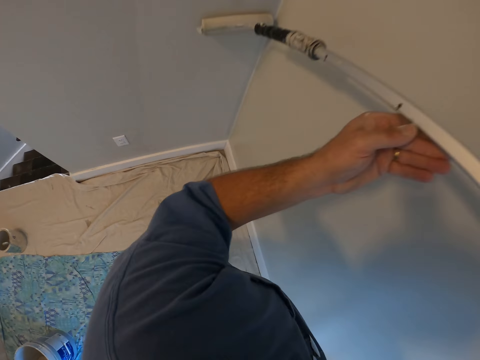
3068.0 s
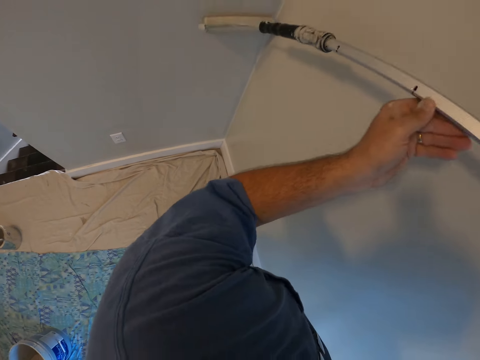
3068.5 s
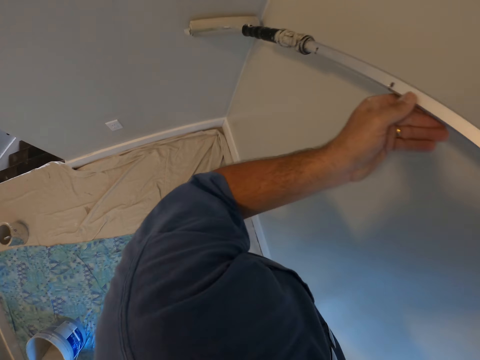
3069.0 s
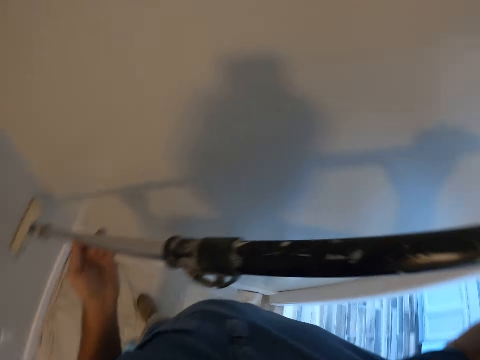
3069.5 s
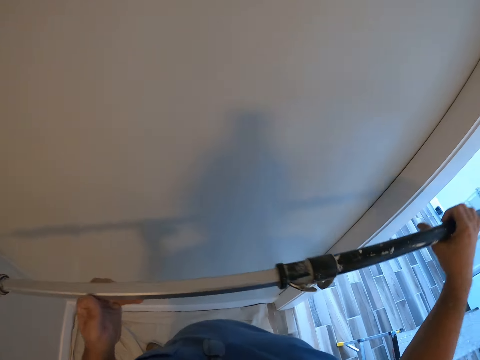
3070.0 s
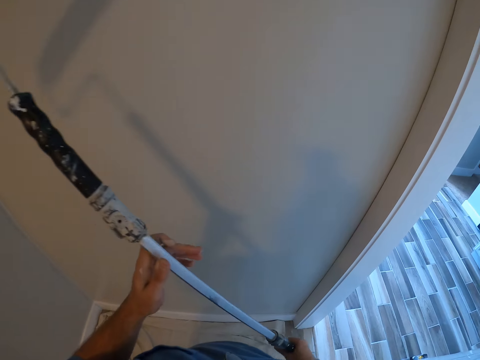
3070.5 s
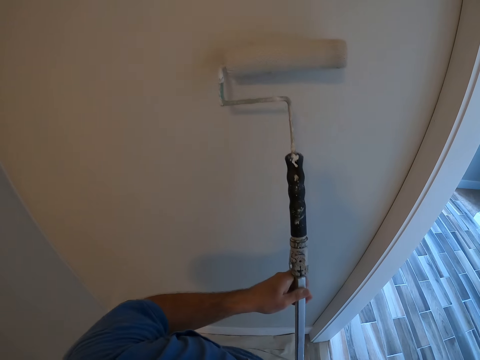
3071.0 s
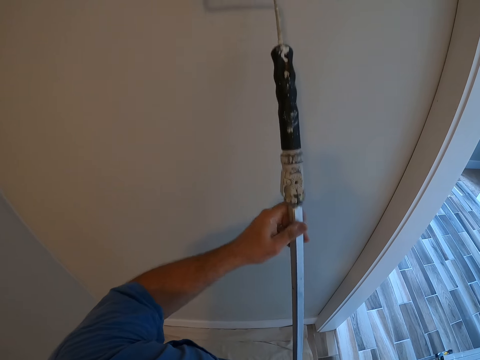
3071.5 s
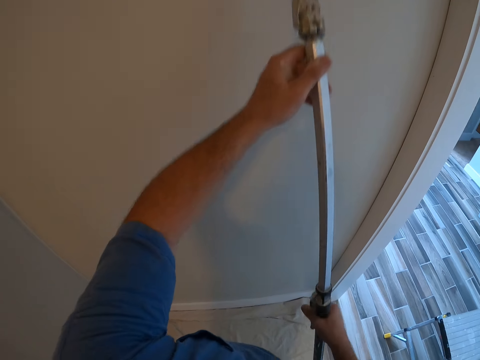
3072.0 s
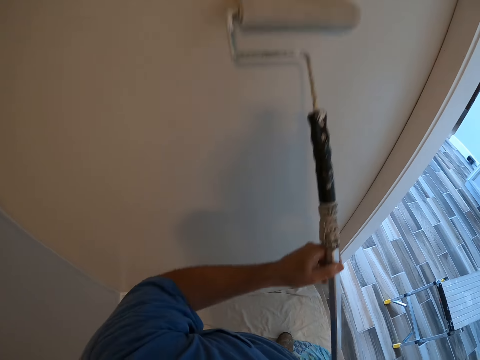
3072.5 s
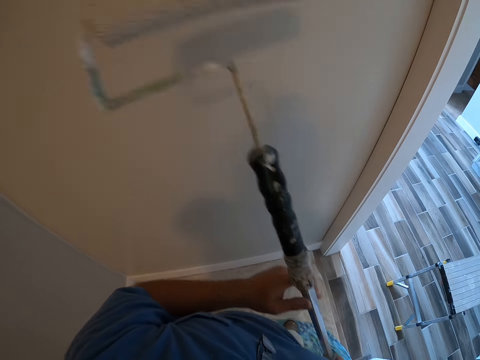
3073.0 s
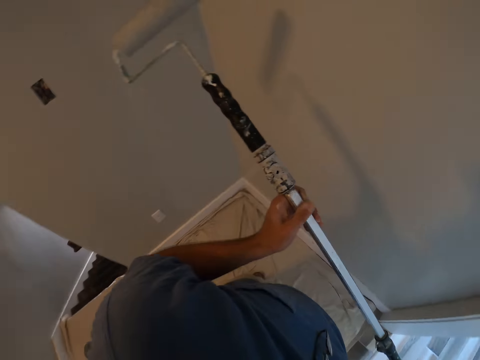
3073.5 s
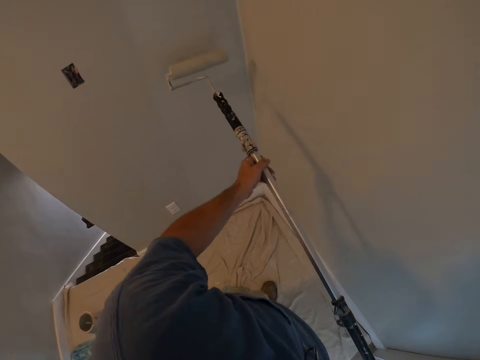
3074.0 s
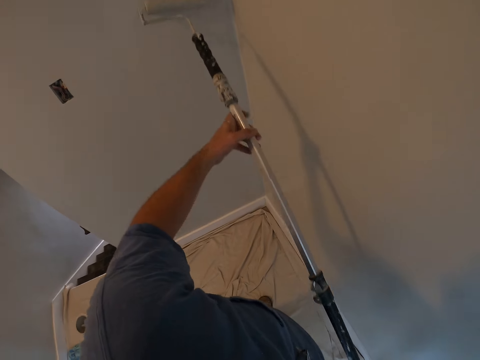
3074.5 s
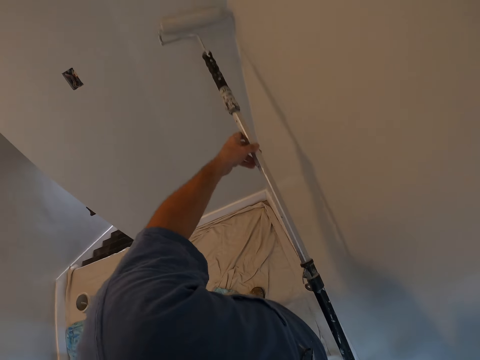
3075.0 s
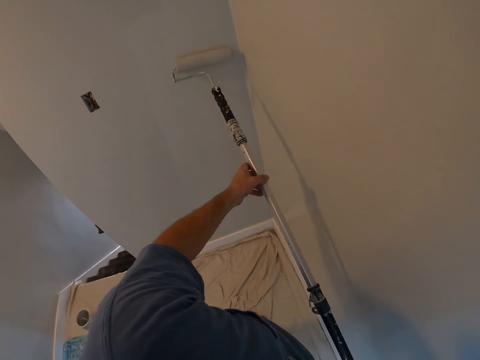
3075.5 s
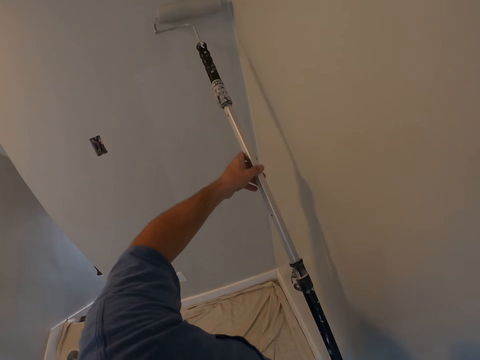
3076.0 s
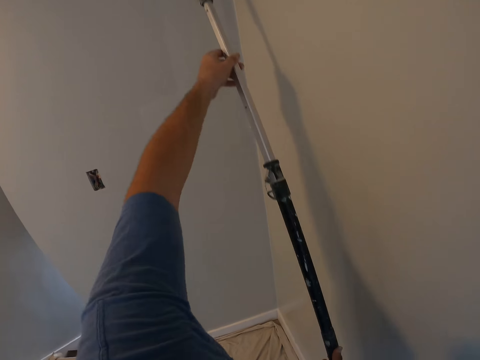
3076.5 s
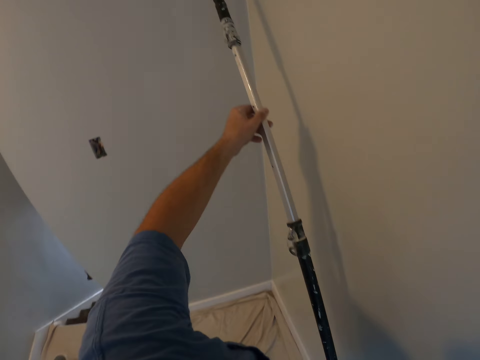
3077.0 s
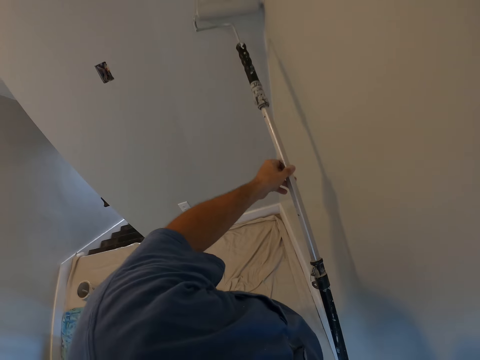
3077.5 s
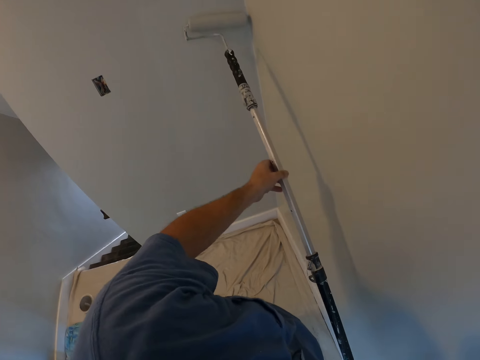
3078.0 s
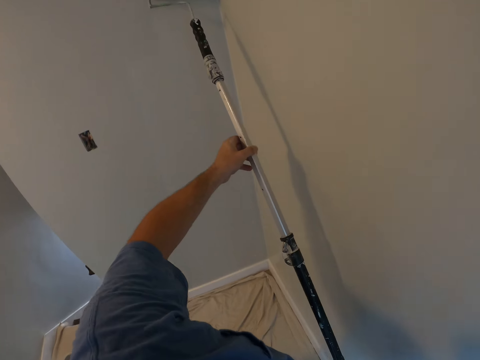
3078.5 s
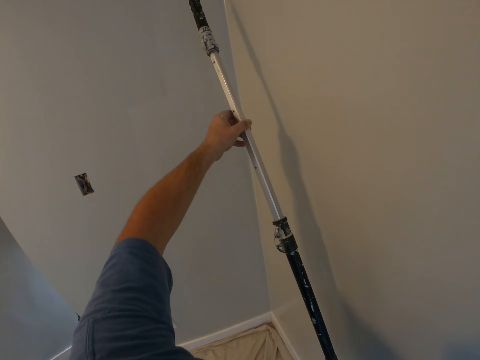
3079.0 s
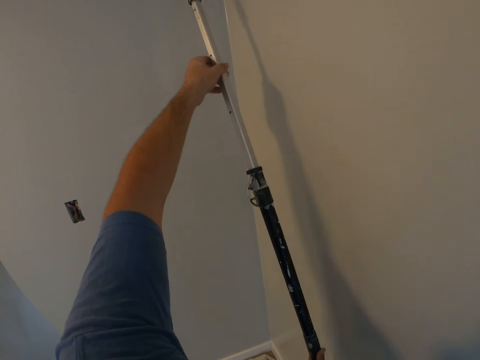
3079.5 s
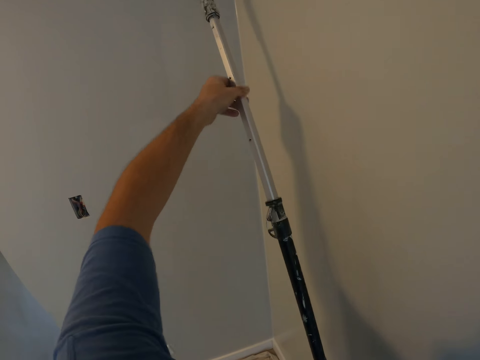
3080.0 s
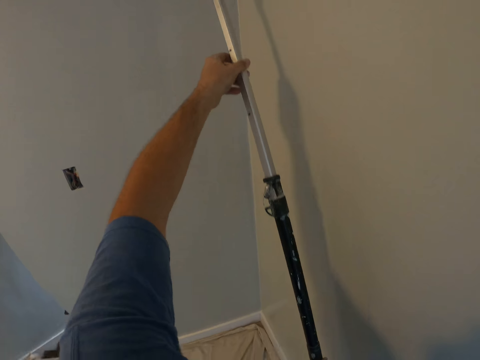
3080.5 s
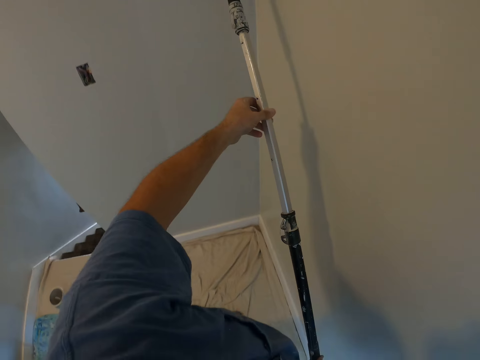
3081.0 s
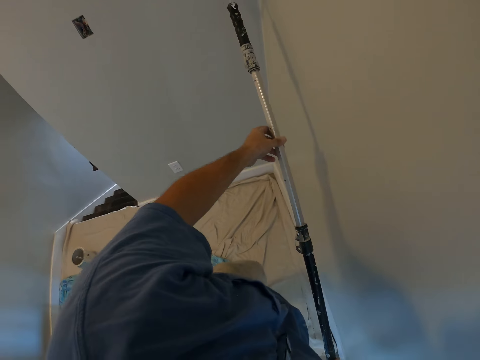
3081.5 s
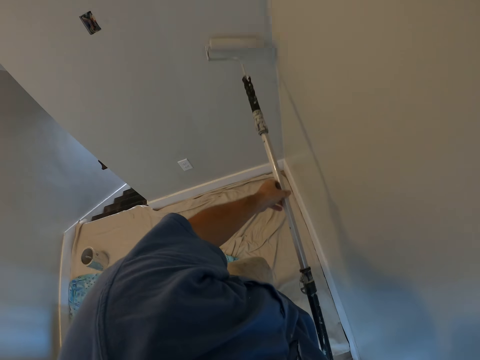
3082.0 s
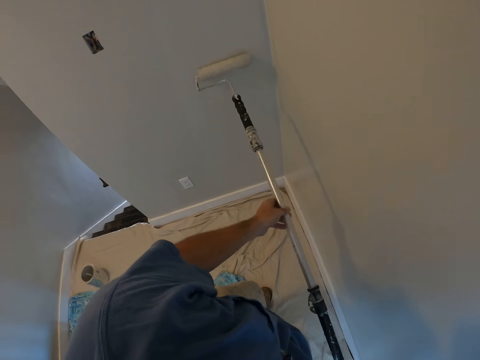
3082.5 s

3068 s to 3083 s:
The camera wearer holds the paint roller with both hands. They paint the wall.

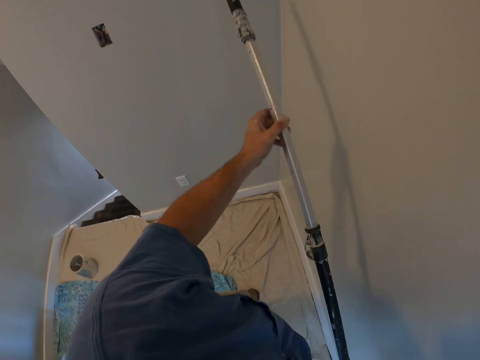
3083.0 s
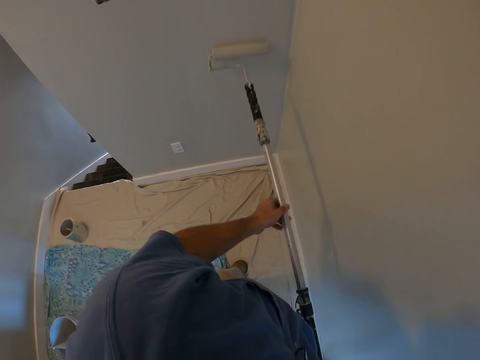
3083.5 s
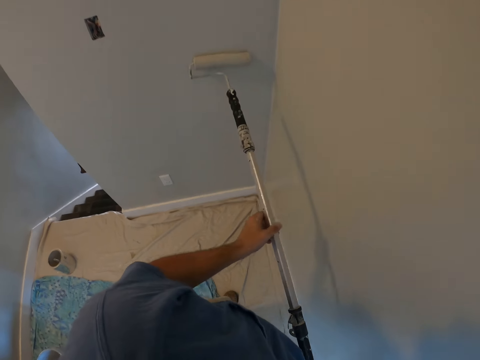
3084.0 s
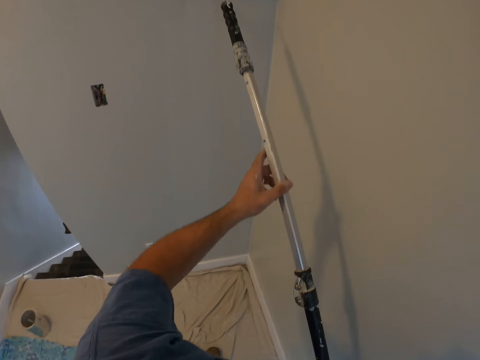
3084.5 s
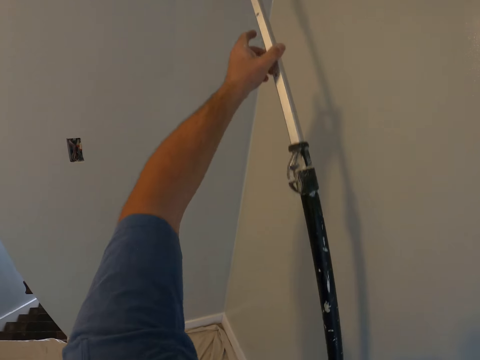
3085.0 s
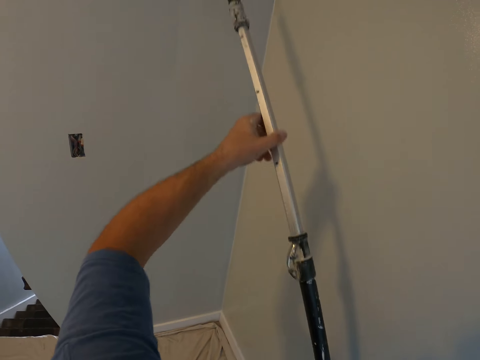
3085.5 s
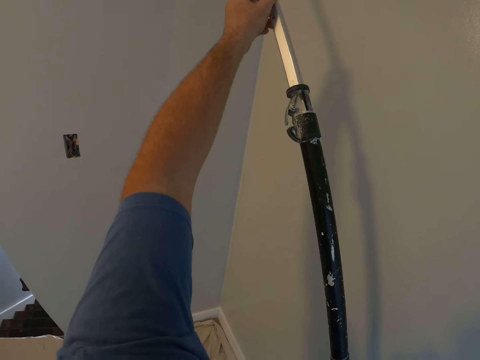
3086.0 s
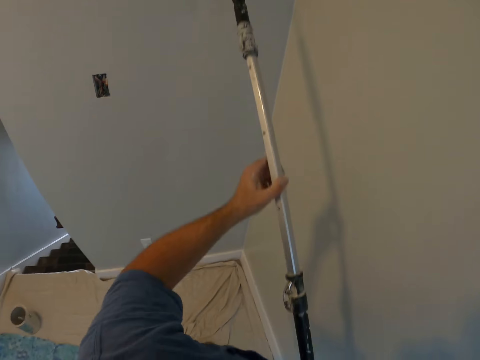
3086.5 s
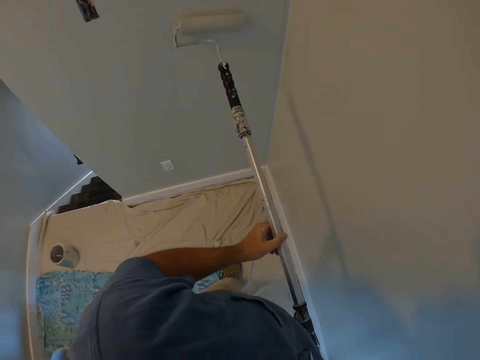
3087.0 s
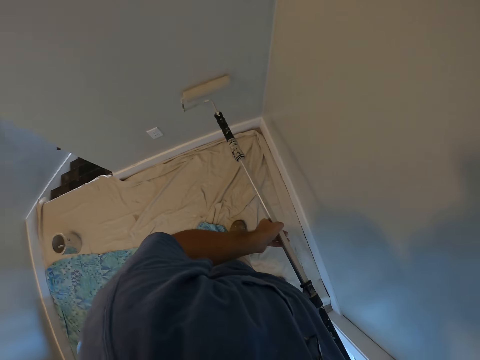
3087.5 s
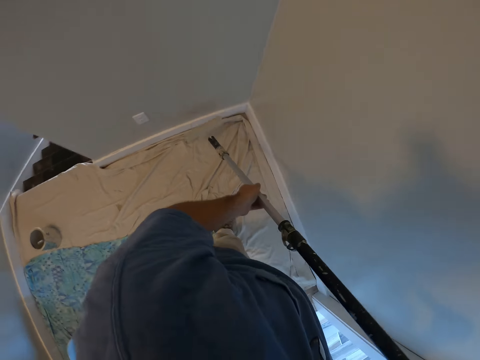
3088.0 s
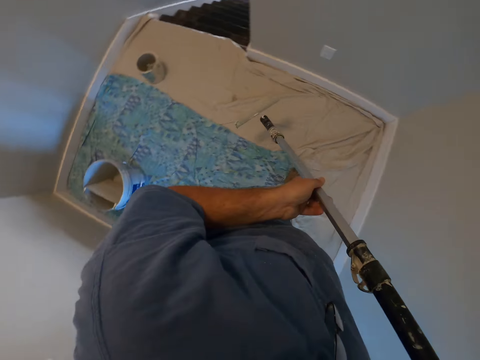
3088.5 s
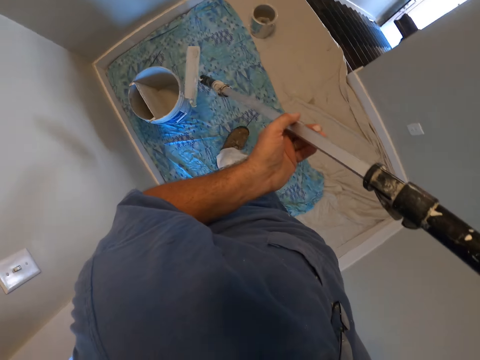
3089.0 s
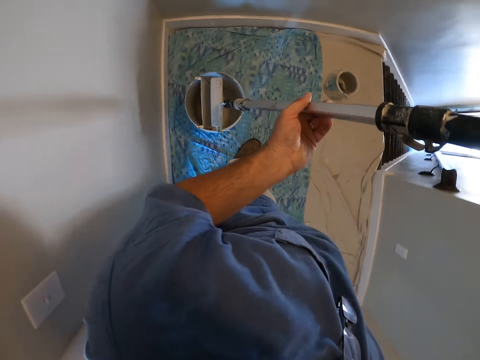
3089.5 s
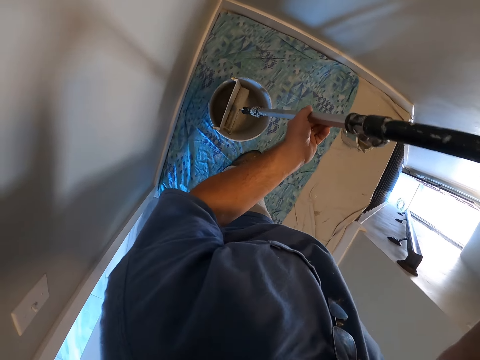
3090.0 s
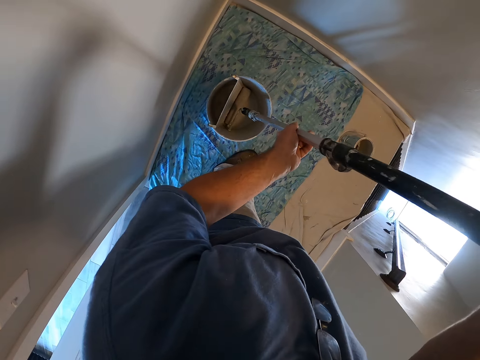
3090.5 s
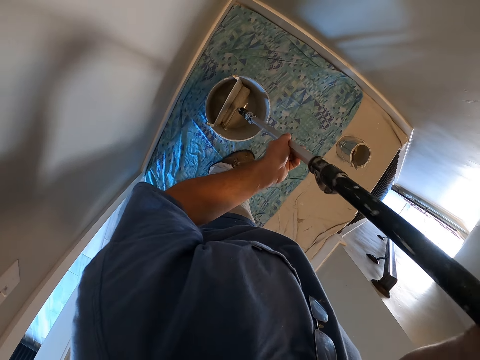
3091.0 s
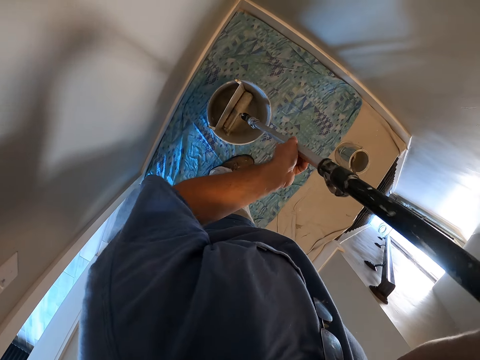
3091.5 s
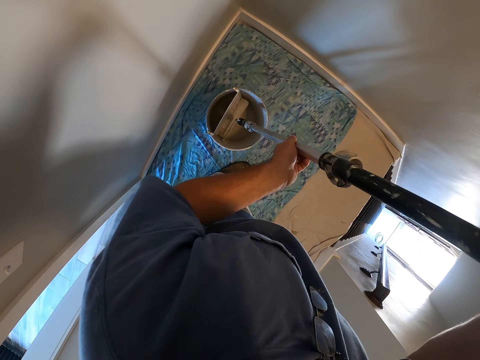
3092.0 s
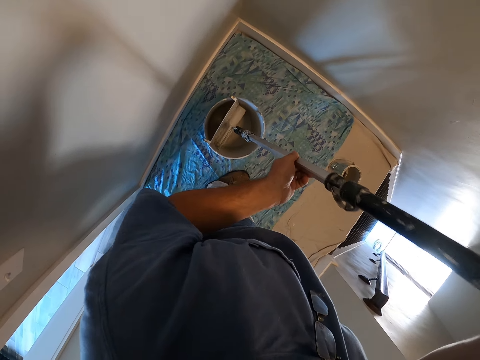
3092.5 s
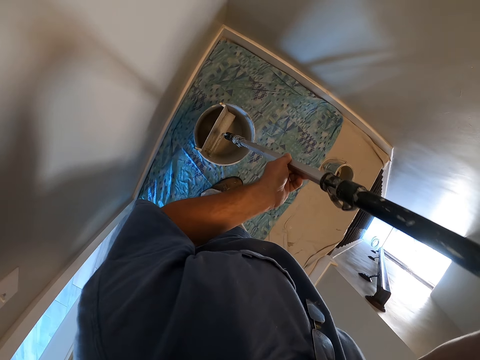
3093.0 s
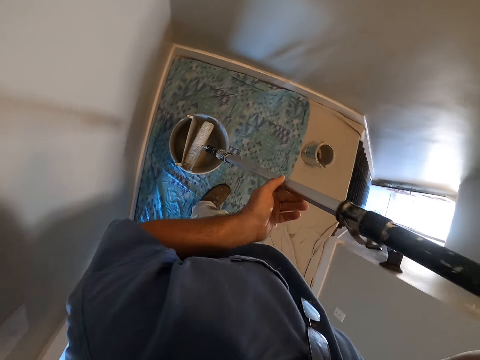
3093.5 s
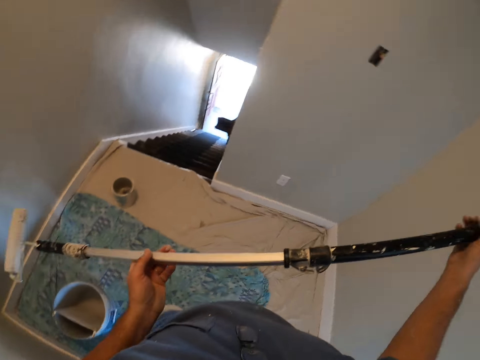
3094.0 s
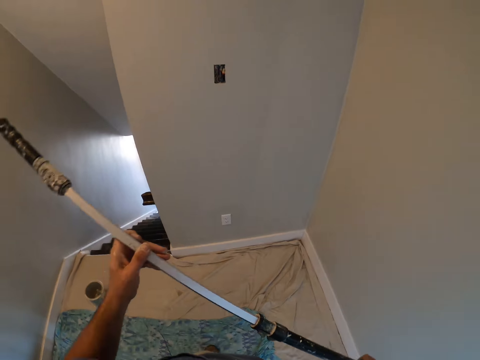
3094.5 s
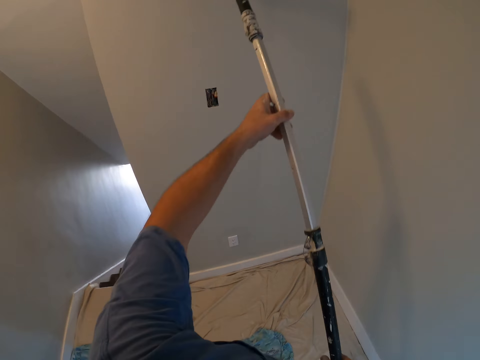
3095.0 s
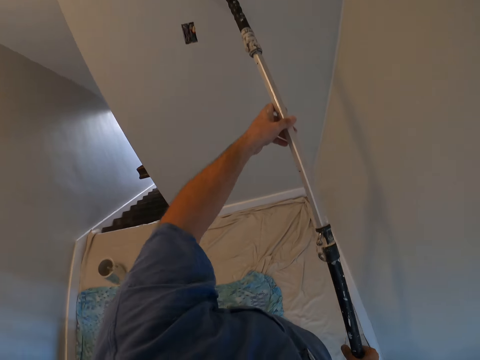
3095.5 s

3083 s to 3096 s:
The camera wearer dips the paint roller in the bucket.
